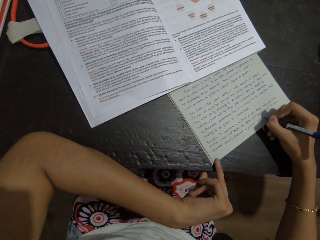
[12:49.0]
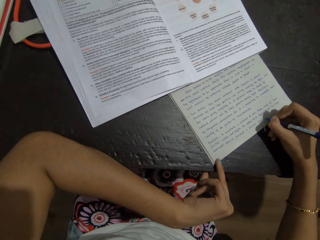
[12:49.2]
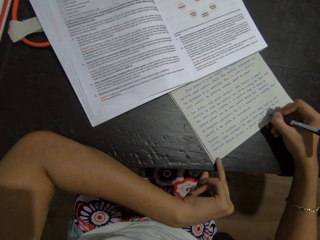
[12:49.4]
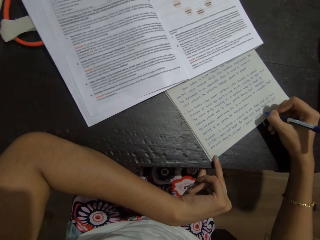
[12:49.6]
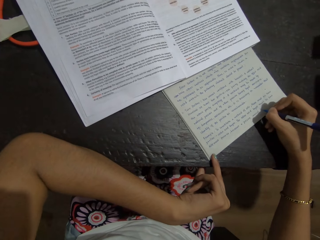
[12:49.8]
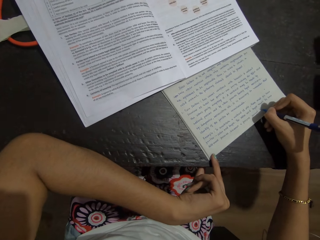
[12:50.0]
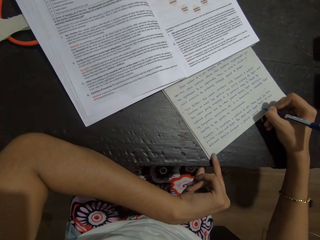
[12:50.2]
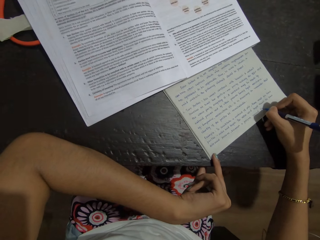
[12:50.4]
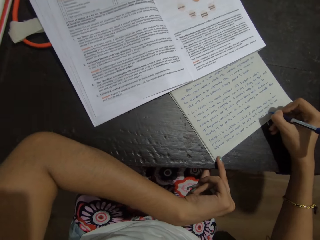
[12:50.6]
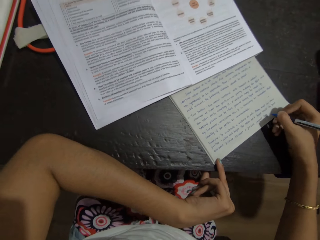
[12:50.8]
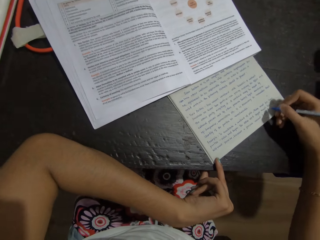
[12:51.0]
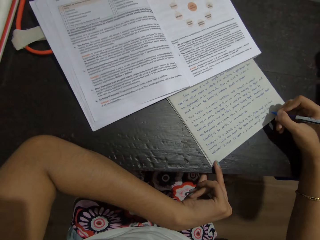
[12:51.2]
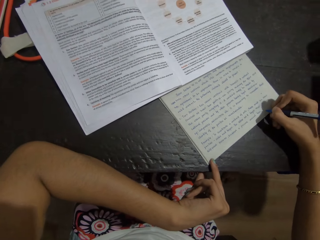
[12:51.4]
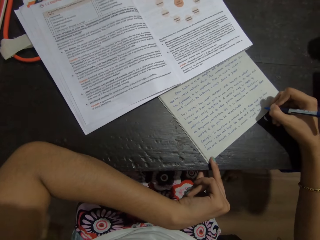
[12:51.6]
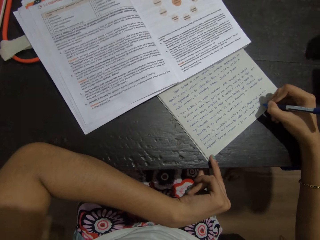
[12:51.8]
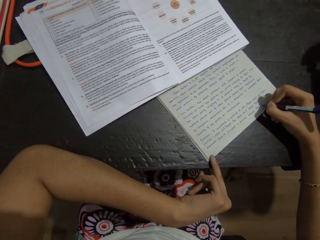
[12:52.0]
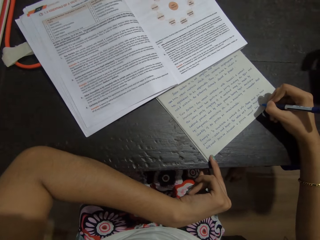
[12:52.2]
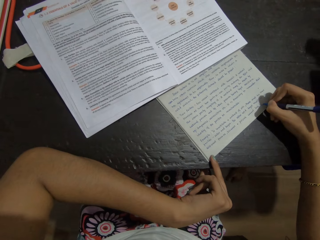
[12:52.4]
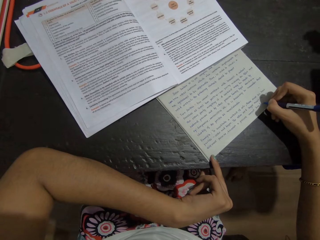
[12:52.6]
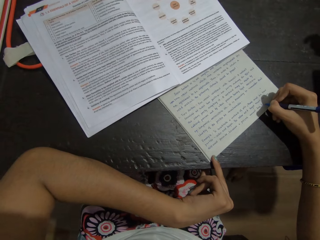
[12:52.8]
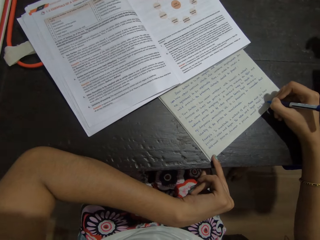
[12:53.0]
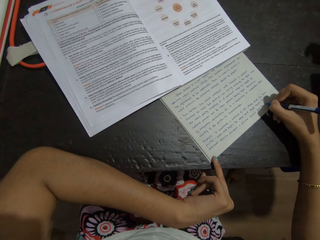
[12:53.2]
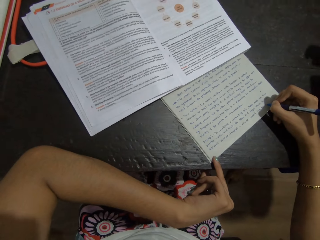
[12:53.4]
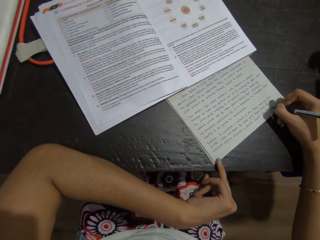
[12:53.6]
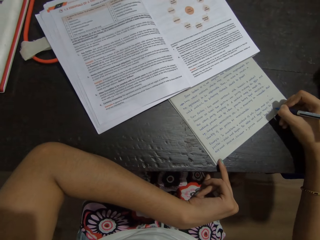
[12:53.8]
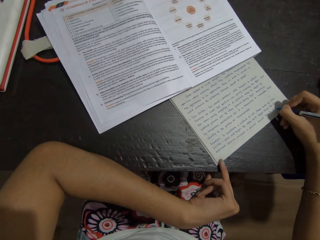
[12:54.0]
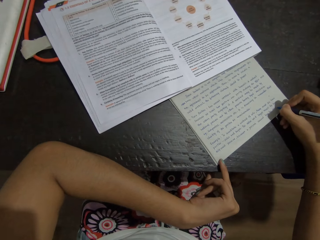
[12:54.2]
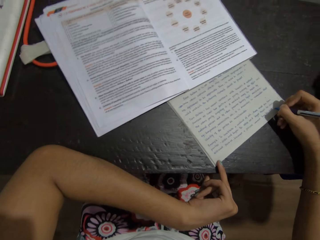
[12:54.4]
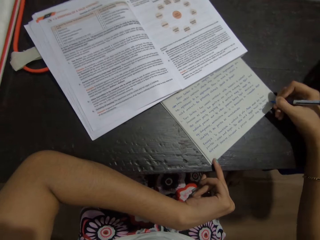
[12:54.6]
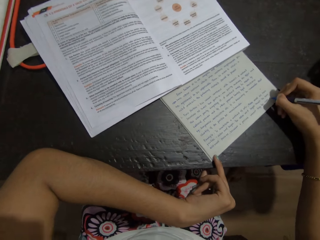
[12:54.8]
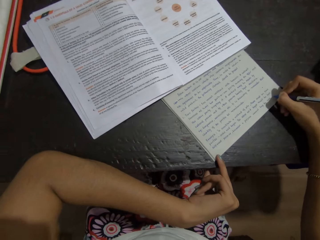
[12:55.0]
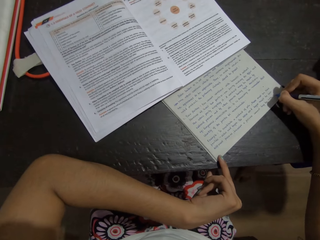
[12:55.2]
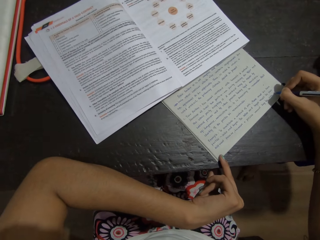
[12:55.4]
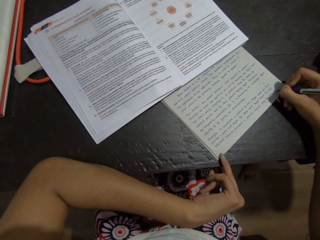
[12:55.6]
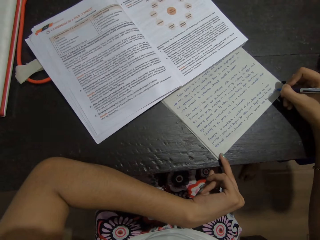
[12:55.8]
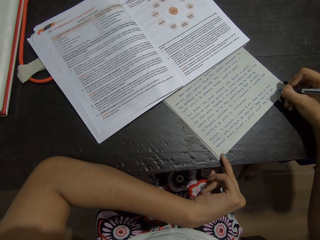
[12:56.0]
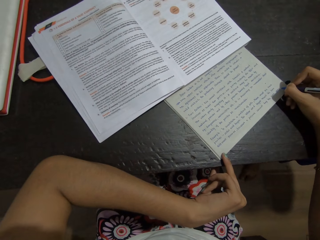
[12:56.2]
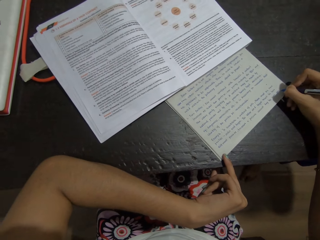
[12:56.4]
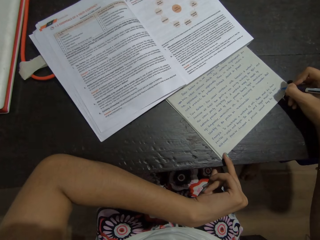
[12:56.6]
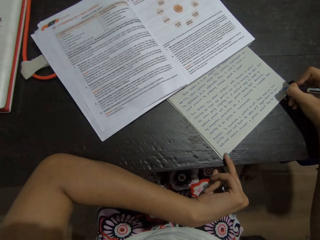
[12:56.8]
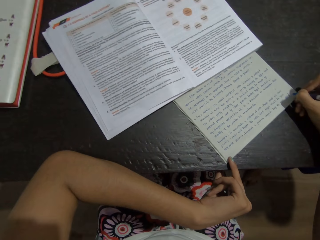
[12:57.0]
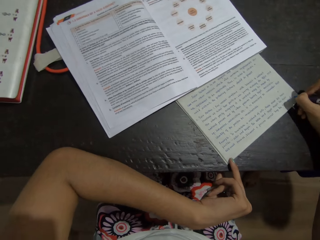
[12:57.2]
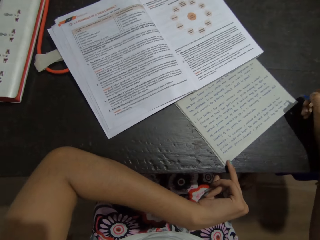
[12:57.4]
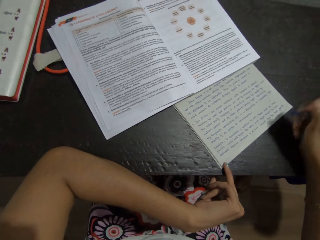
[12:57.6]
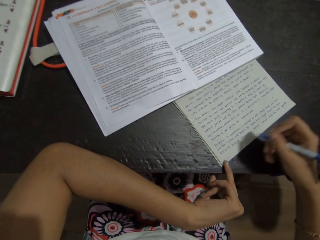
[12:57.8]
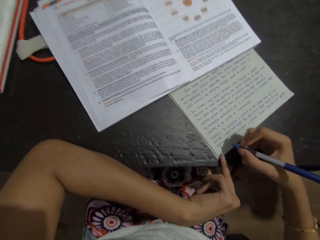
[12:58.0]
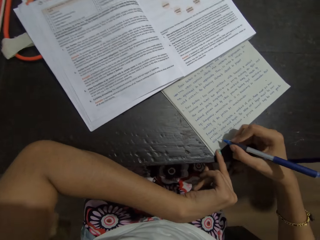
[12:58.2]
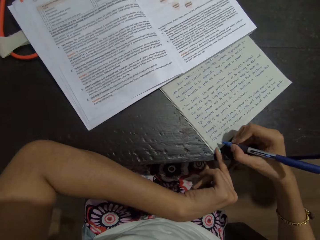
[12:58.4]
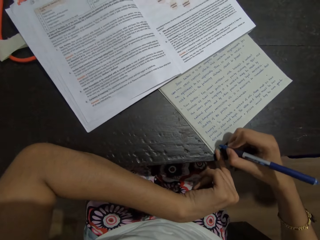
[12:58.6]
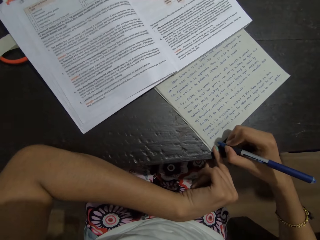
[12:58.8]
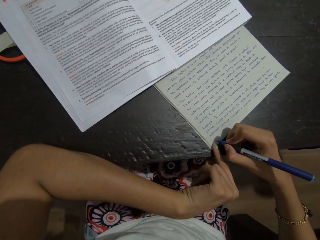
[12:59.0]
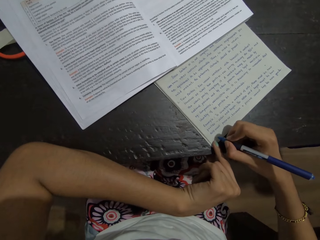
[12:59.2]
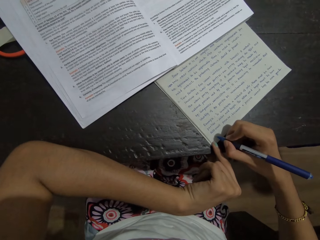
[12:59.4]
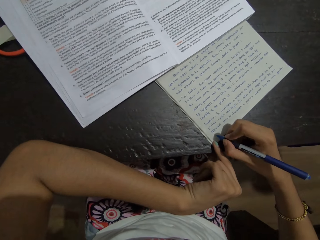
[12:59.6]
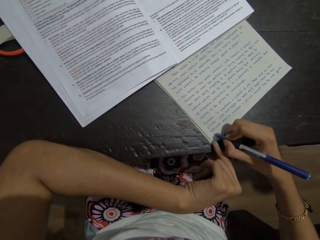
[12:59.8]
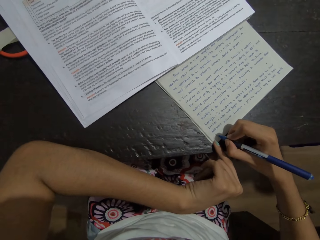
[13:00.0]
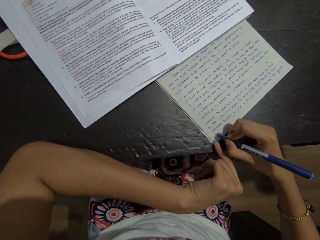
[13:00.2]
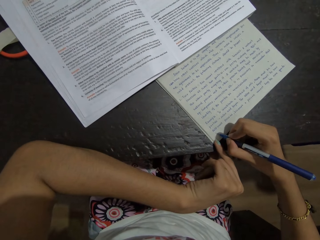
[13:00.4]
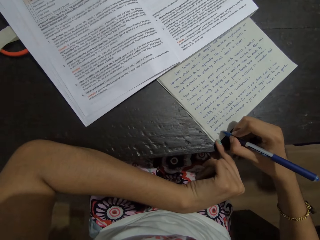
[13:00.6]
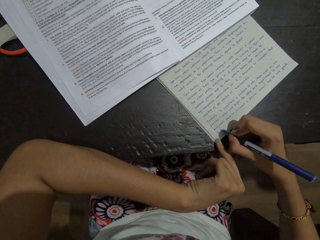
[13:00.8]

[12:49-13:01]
The camera wearer writes on the book using a pen in the right hand. They look at the book.

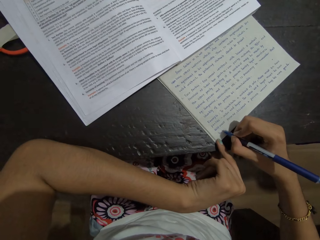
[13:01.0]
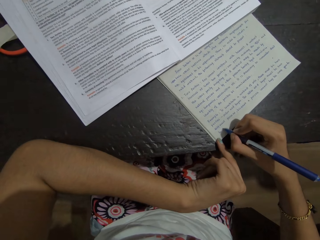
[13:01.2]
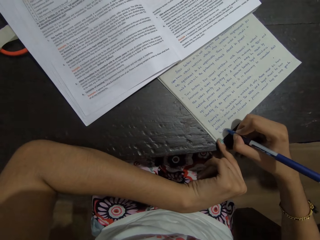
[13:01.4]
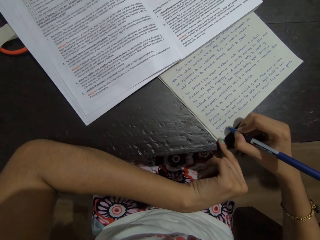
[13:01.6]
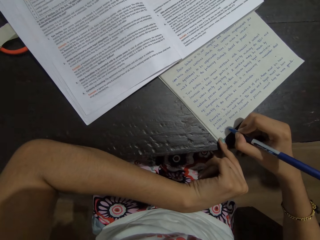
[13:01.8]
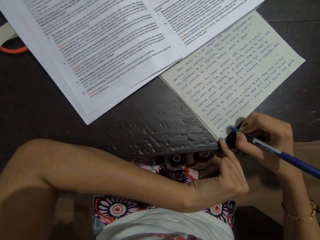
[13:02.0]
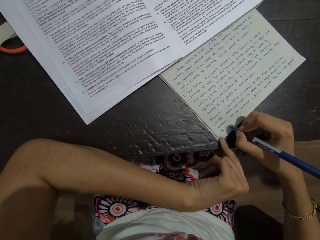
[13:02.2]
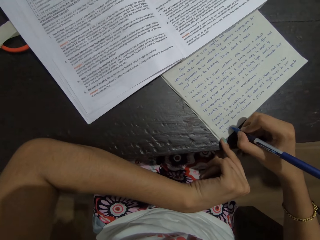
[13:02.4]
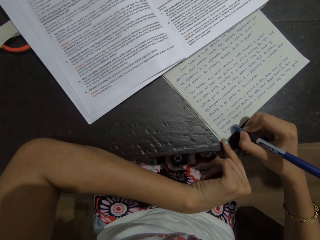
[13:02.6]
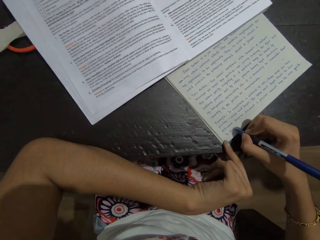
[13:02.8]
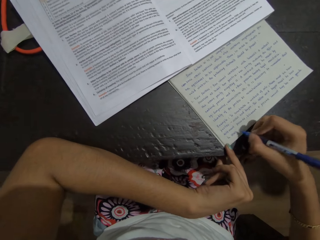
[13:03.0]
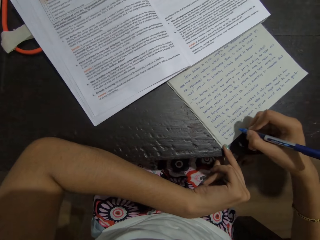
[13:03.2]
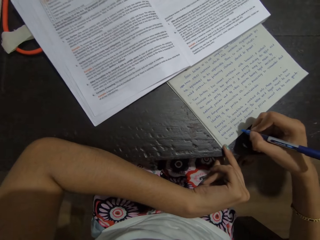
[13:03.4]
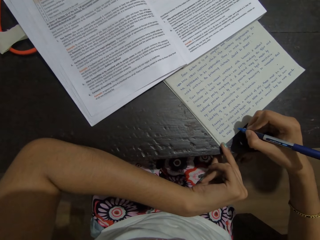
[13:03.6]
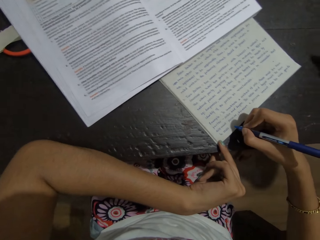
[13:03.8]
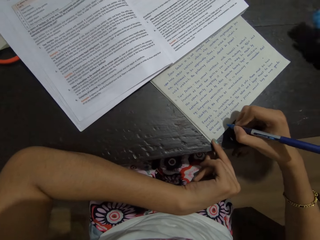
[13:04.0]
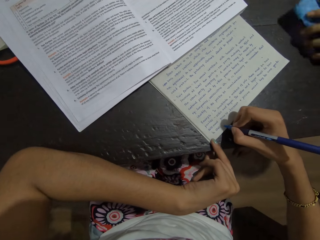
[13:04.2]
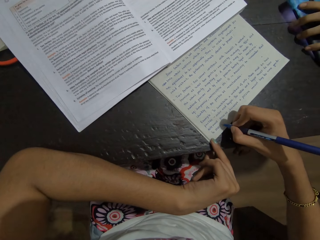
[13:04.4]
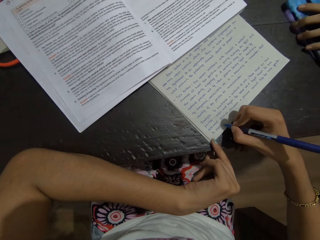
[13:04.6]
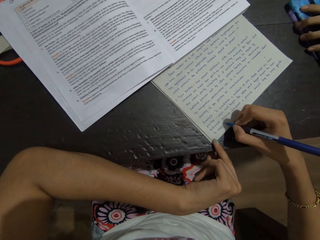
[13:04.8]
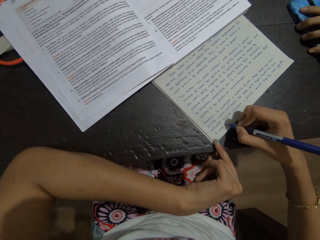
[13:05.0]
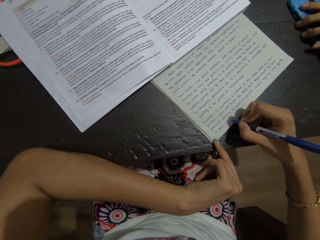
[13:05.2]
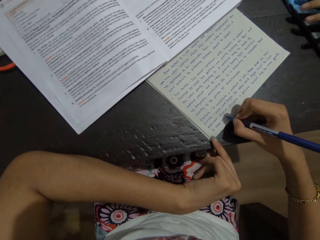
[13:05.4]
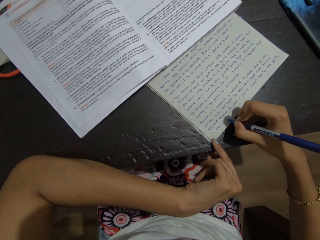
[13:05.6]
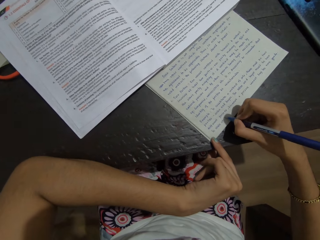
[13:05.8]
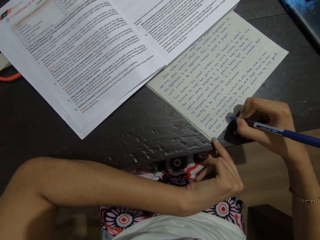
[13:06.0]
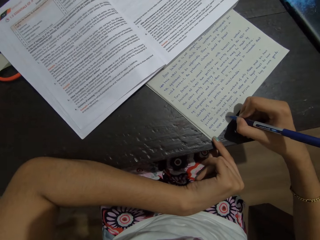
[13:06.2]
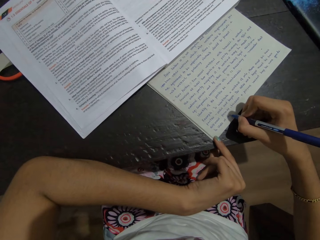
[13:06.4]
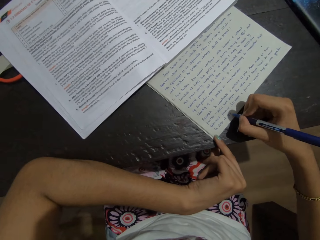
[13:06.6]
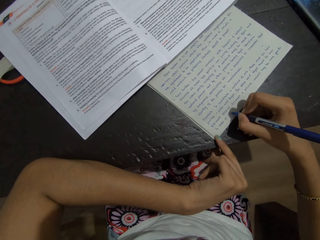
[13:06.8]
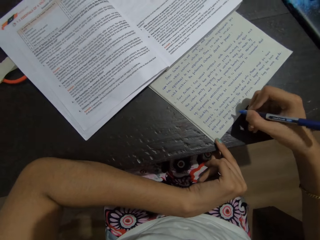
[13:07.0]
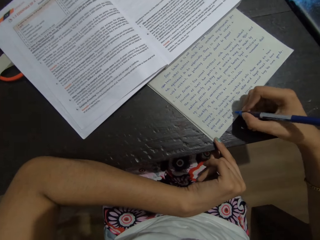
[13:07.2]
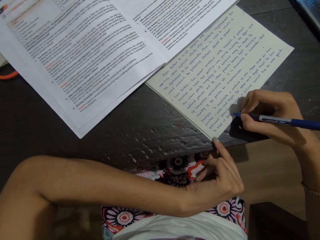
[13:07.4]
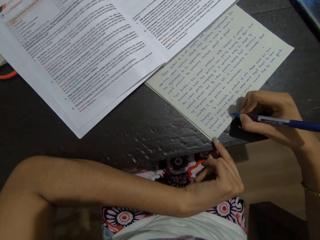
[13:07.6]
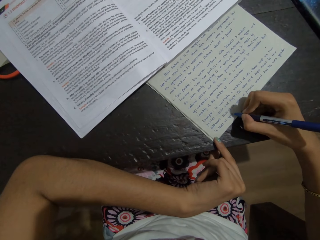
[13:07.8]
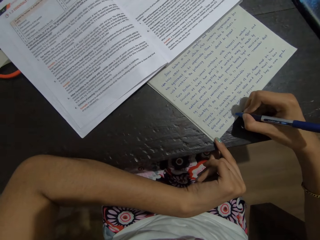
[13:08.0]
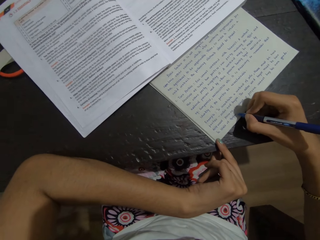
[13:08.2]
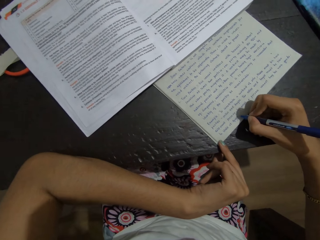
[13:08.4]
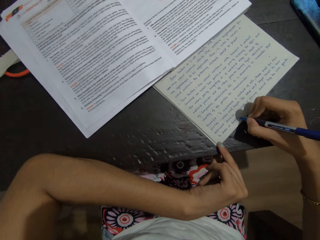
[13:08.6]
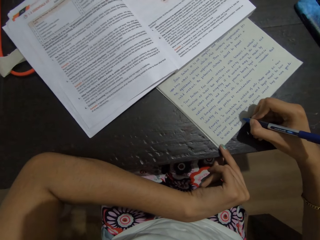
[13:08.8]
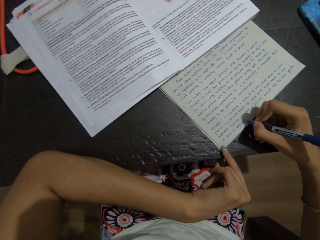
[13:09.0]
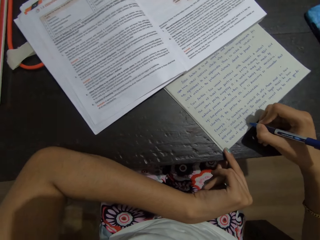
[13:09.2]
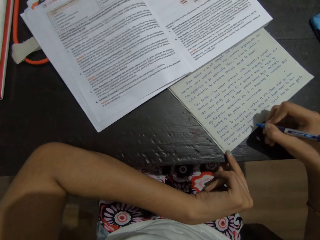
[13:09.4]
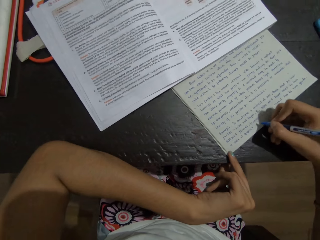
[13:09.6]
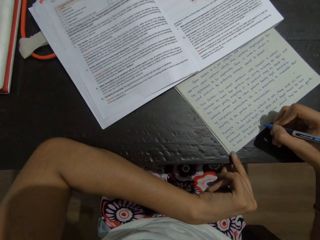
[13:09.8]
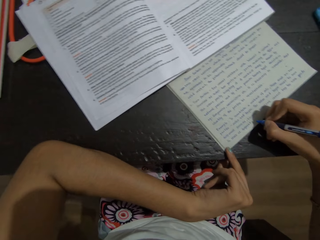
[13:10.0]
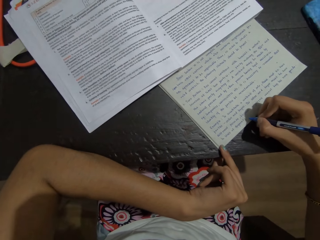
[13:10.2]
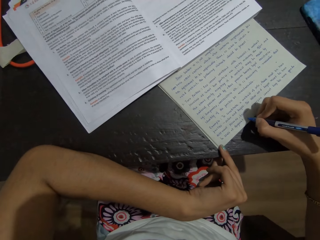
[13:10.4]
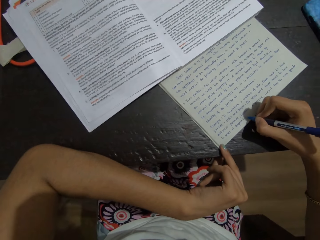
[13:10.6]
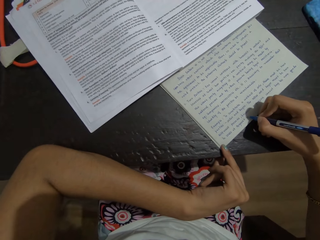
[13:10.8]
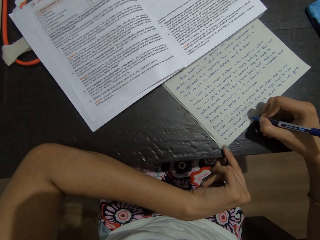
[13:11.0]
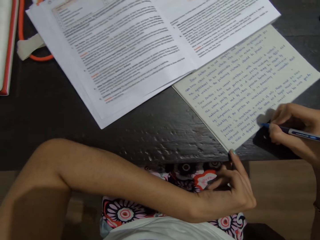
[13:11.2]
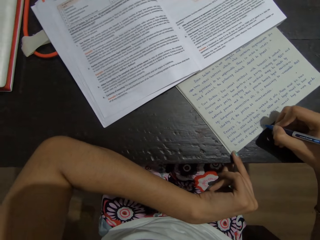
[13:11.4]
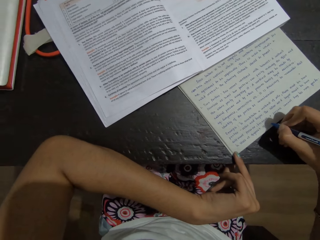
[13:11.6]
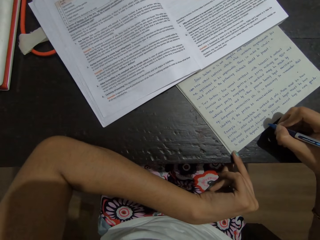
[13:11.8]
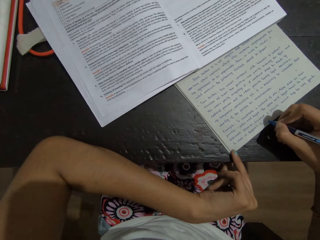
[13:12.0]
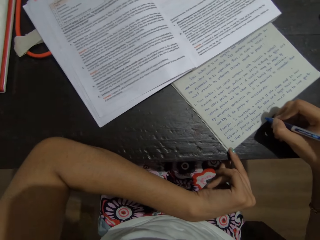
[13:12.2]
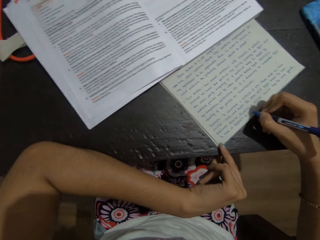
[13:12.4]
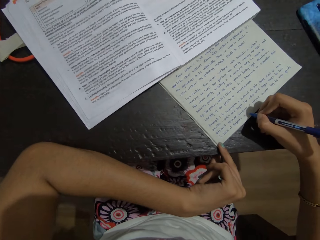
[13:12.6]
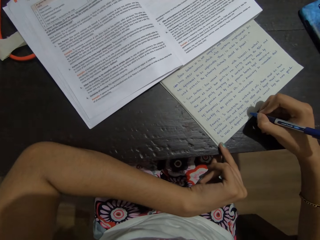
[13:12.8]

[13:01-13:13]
The camera wearer writes on the book using a pen in the right hand. They look at the book.
